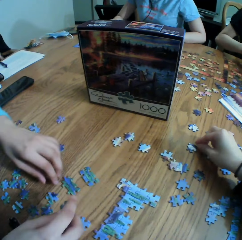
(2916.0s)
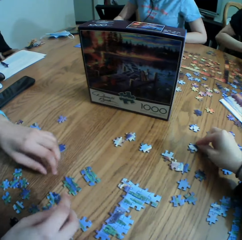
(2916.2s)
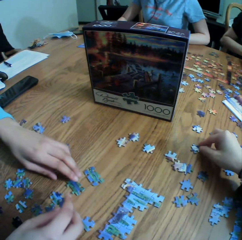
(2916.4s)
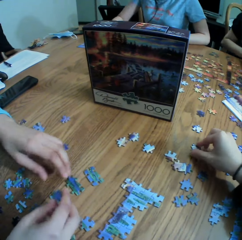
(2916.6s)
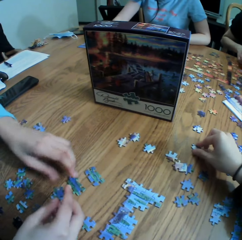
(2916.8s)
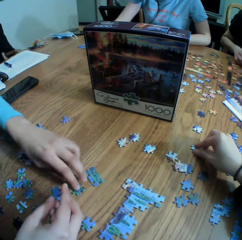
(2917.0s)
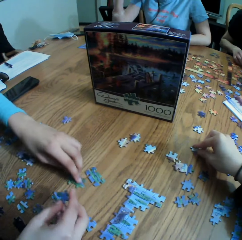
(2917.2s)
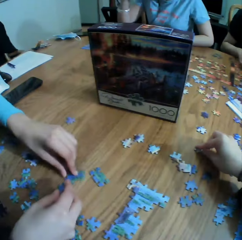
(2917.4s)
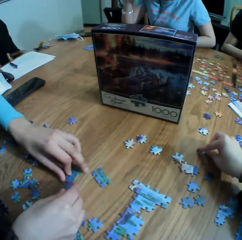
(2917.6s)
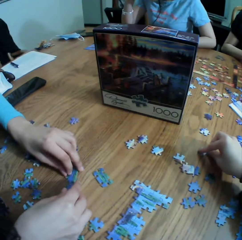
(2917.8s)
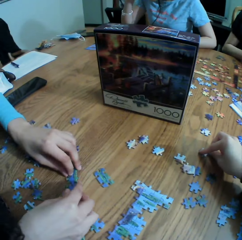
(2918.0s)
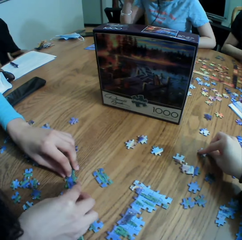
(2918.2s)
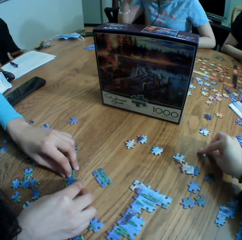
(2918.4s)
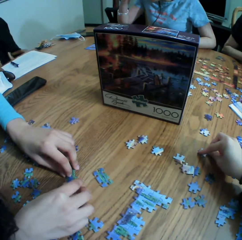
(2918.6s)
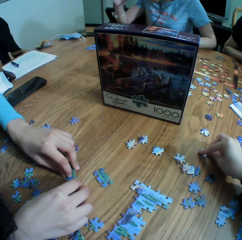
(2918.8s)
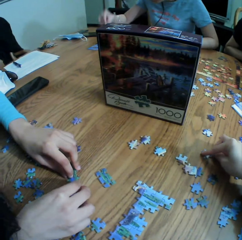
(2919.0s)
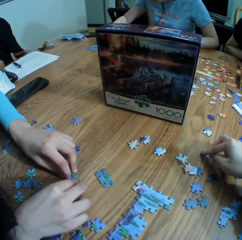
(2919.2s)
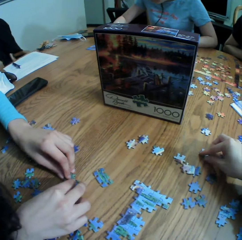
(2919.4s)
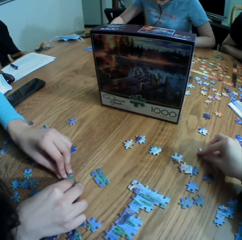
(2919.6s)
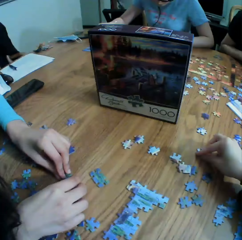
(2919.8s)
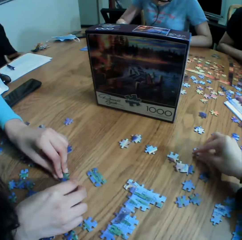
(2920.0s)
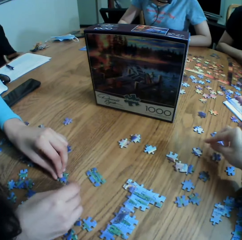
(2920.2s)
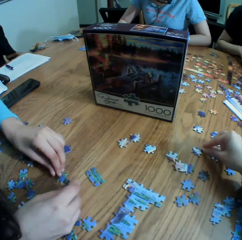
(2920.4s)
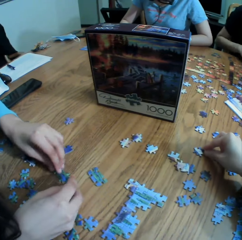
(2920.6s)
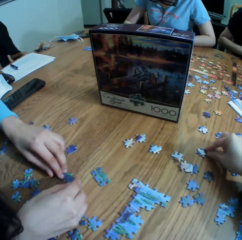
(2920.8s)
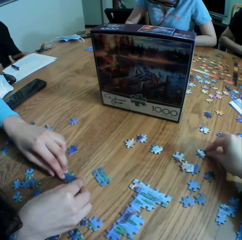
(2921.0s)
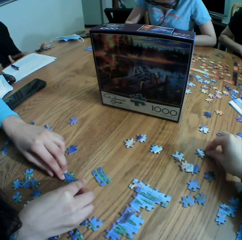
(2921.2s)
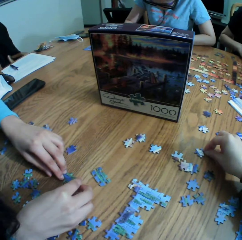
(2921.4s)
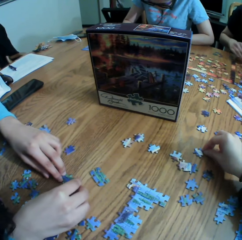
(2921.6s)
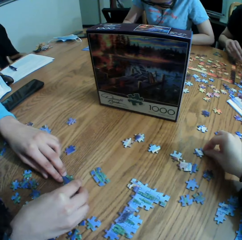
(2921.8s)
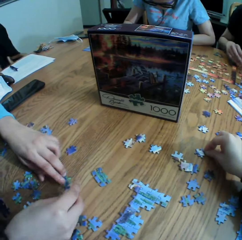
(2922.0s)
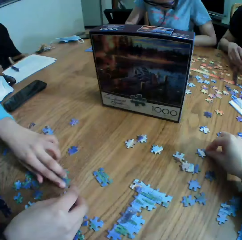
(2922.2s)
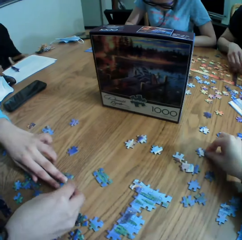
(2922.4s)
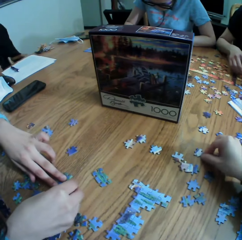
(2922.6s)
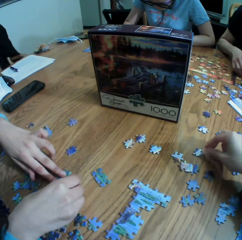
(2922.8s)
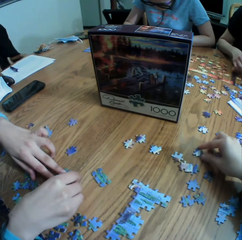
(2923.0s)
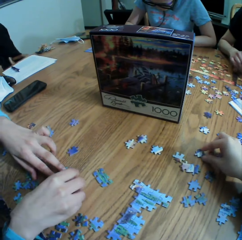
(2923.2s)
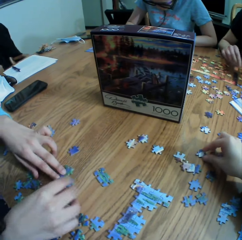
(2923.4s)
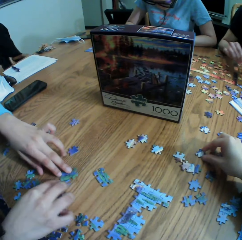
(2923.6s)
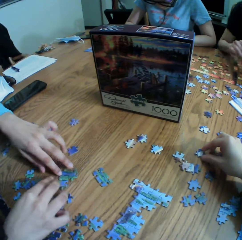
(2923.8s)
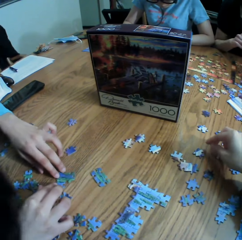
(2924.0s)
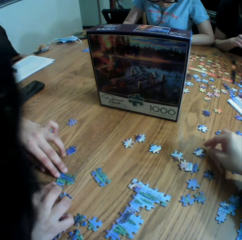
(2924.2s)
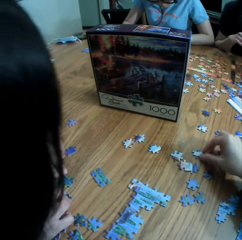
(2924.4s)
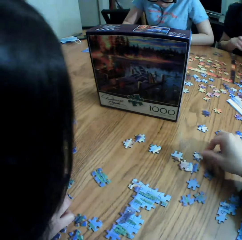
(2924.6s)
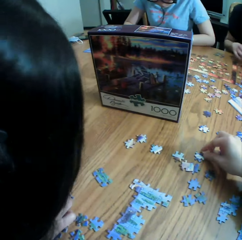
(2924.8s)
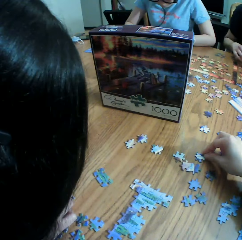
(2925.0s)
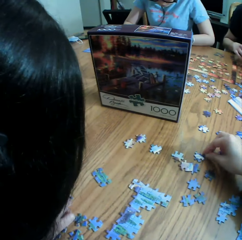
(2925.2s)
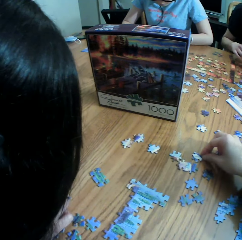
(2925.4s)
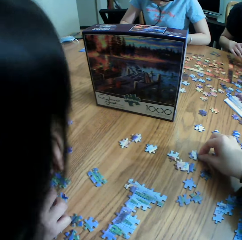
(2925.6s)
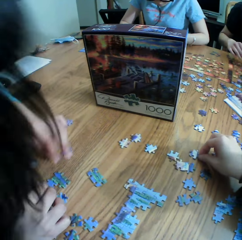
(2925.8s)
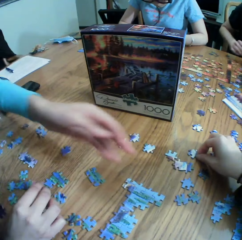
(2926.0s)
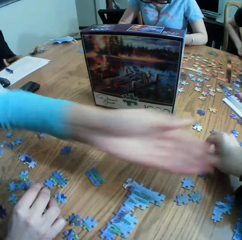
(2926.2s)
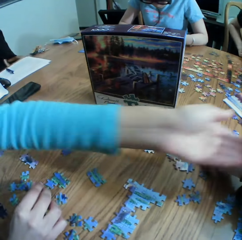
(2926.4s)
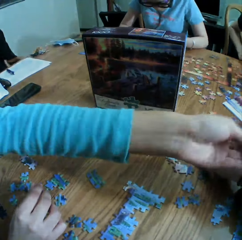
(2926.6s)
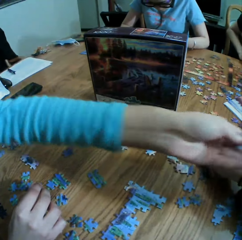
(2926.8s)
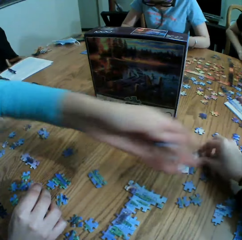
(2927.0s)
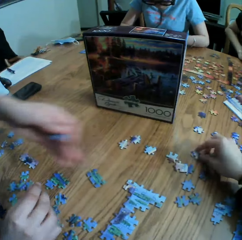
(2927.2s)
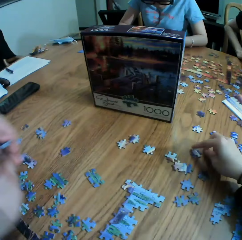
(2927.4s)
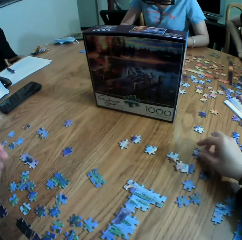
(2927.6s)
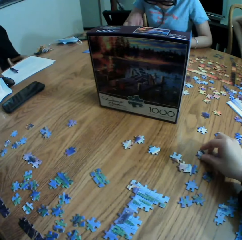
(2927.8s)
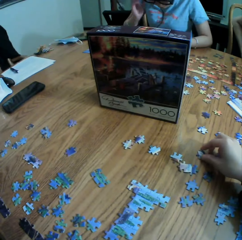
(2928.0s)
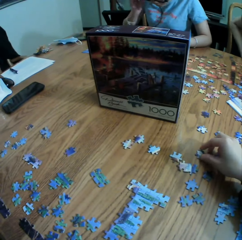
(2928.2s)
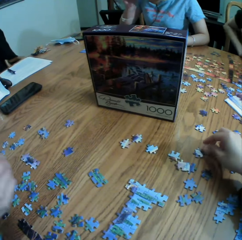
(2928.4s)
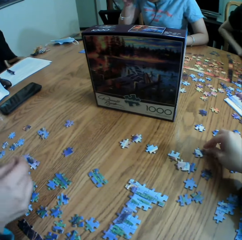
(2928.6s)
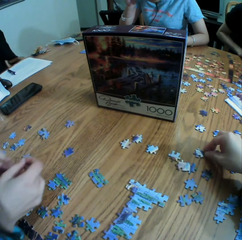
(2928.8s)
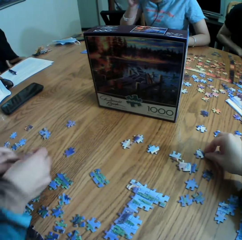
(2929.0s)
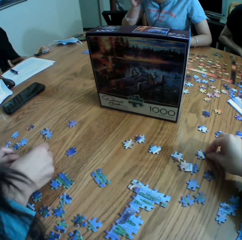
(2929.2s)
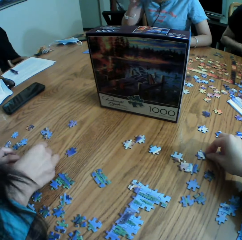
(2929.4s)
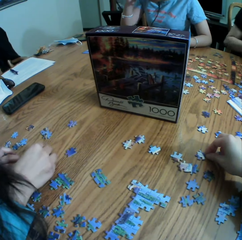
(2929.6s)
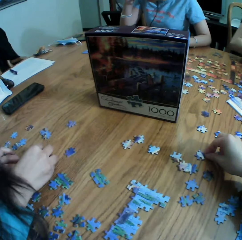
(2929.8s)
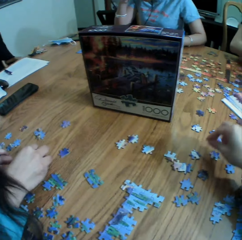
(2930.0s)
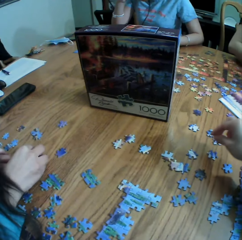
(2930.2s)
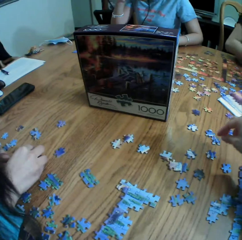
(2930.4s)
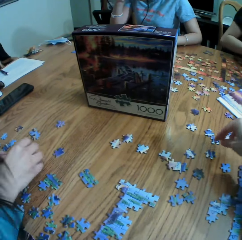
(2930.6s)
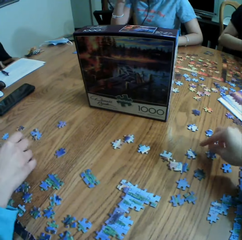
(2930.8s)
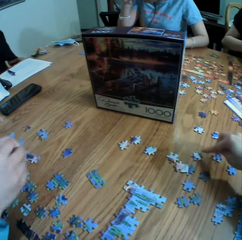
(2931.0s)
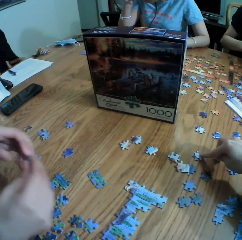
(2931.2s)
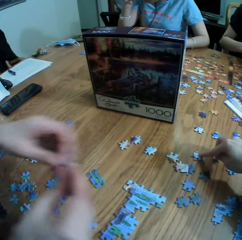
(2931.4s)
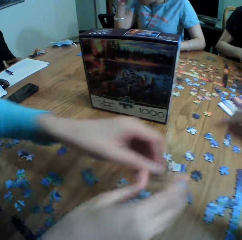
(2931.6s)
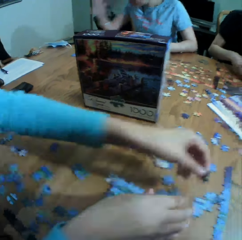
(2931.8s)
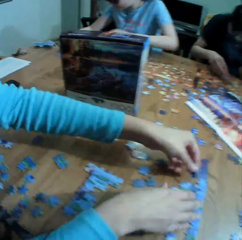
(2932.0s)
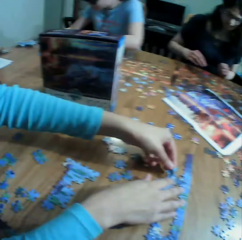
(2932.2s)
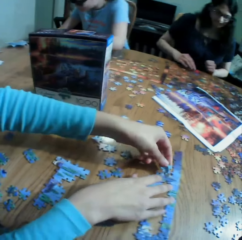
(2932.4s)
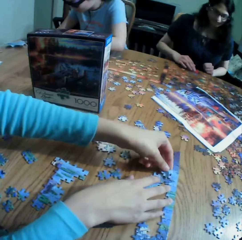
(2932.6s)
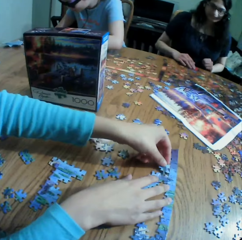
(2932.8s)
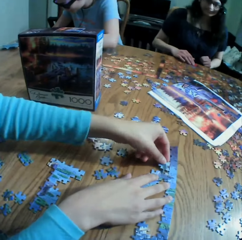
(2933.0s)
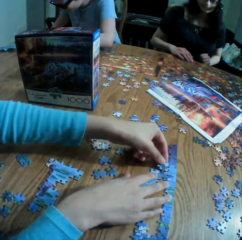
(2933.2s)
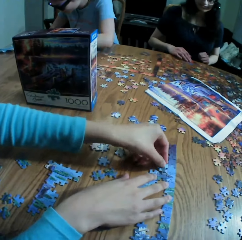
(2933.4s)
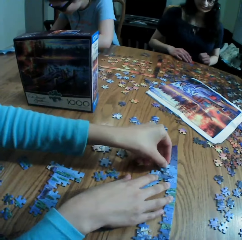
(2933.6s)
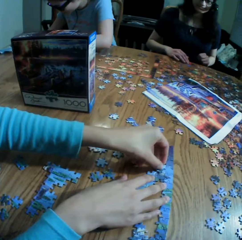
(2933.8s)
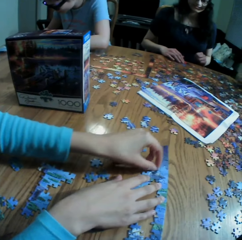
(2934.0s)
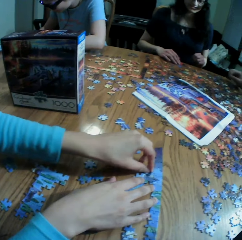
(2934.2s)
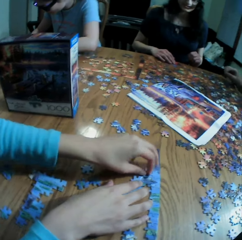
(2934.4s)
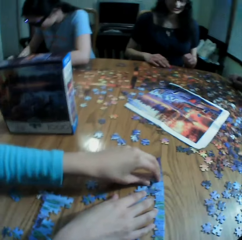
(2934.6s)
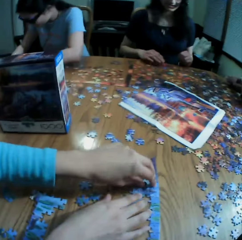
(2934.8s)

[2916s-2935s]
A person takes a paper puzzle and arranges the paper puzzle.

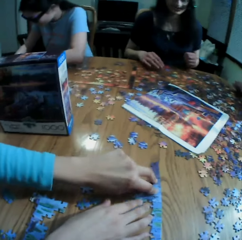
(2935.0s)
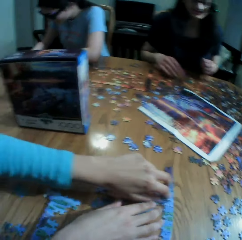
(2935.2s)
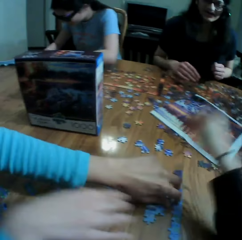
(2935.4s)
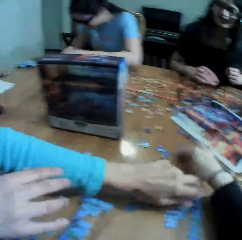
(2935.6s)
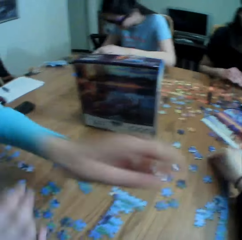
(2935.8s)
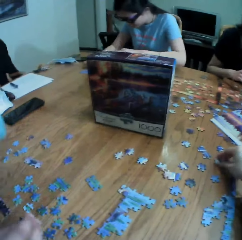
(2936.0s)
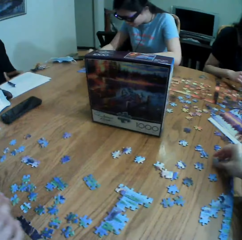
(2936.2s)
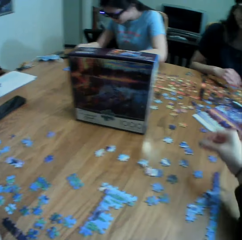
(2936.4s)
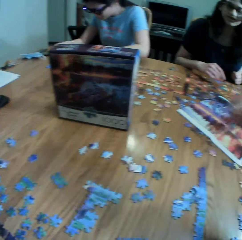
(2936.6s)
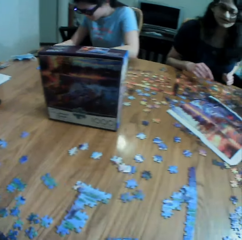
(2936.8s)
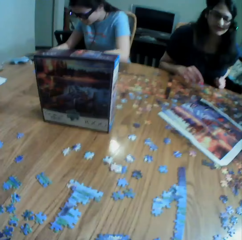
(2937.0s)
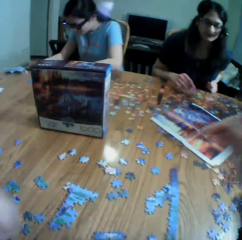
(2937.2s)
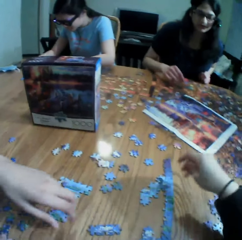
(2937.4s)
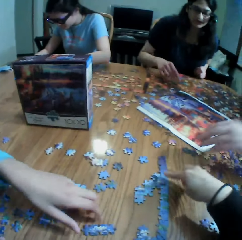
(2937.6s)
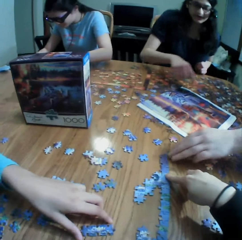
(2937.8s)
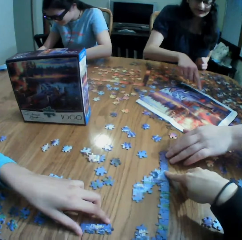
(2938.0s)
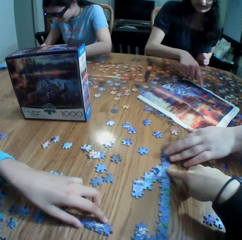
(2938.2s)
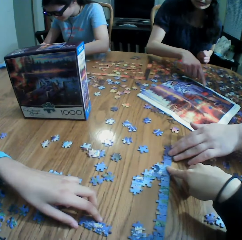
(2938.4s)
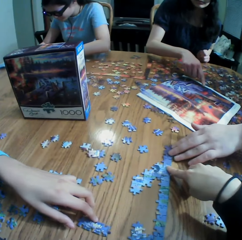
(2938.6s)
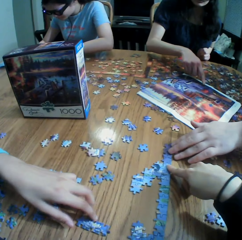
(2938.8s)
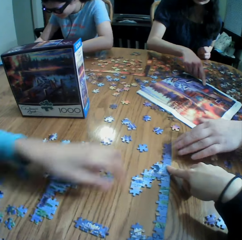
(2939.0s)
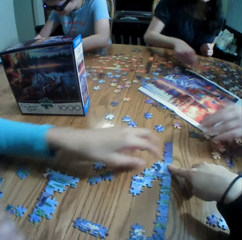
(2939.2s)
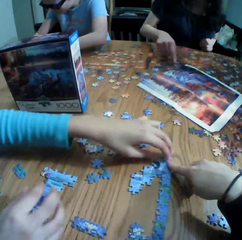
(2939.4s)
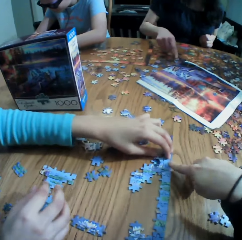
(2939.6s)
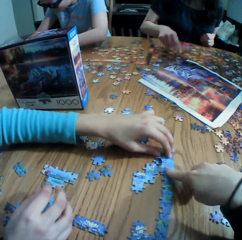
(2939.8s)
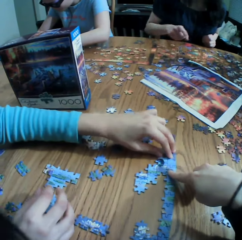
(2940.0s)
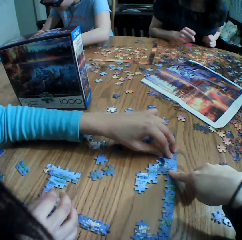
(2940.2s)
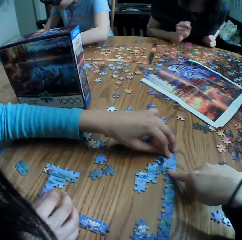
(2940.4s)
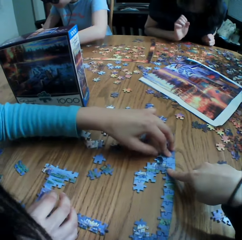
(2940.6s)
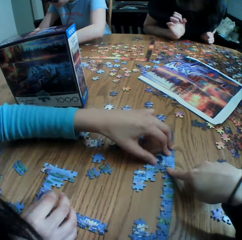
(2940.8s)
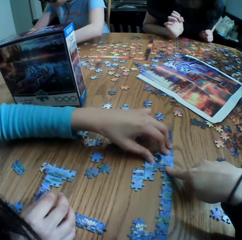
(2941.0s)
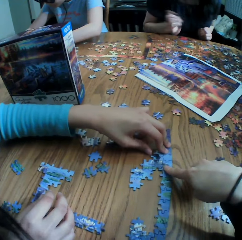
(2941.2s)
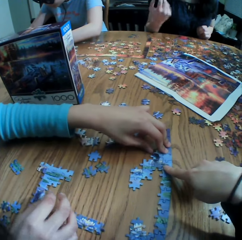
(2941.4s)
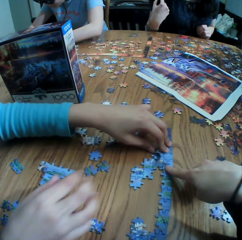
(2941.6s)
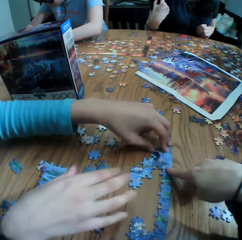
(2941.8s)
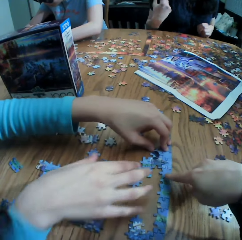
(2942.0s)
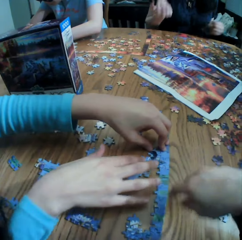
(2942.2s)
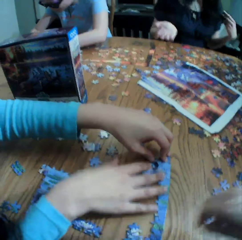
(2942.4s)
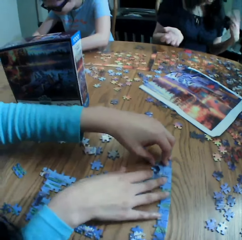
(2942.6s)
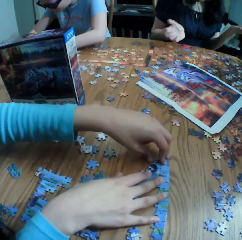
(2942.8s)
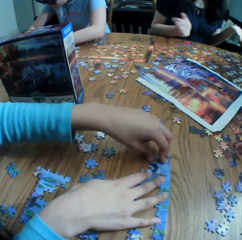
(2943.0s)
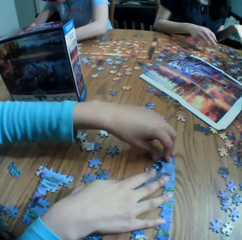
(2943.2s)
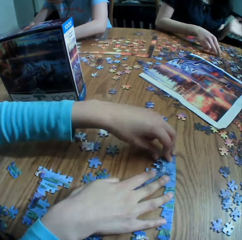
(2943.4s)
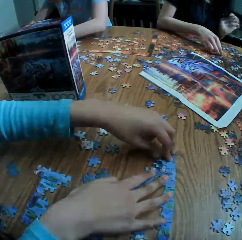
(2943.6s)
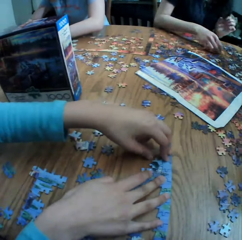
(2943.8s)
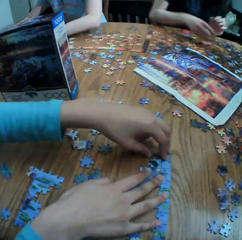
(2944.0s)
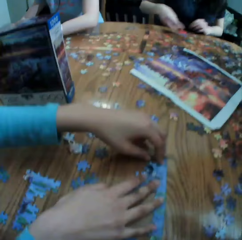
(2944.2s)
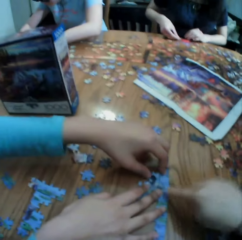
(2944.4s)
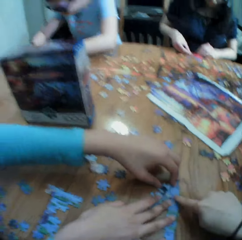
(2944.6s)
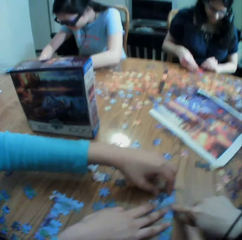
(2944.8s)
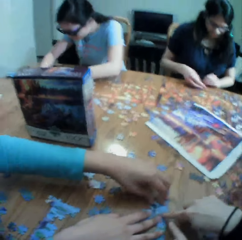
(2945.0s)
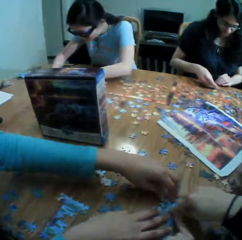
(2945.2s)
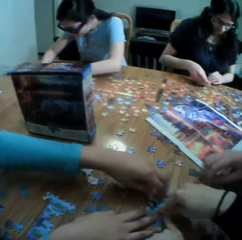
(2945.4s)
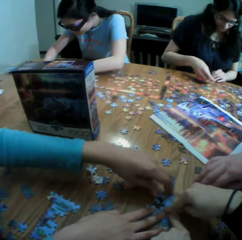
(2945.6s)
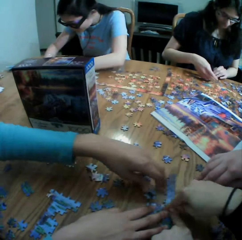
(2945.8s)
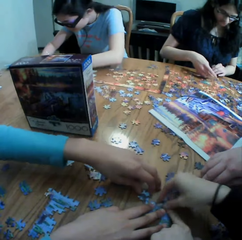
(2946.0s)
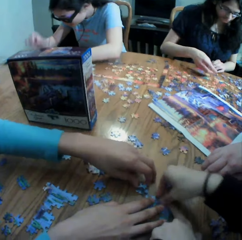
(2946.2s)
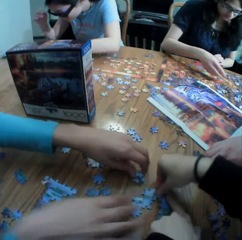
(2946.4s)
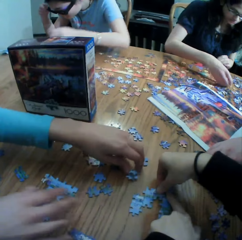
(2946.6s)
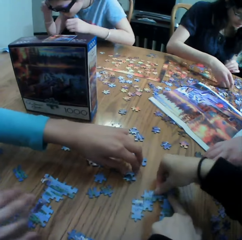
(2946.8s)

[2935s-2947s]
The camera wearer picks up a paper puzzle and holds the paper puzzle. A person holds the paper puzzle with both hands. The camera wearer points at the paper puzzle.
